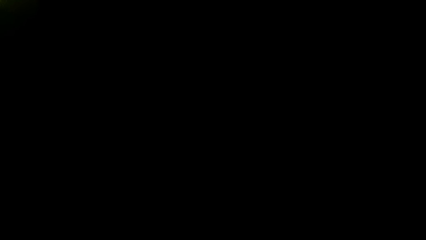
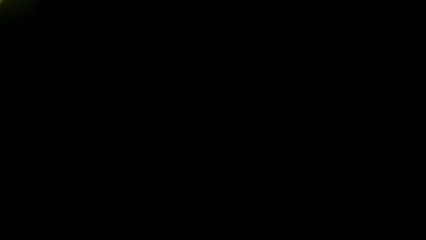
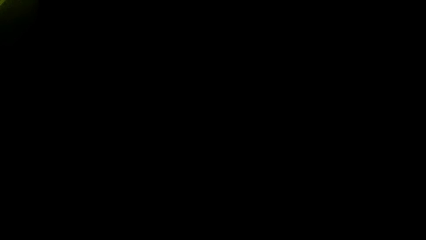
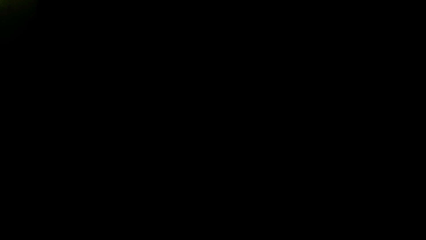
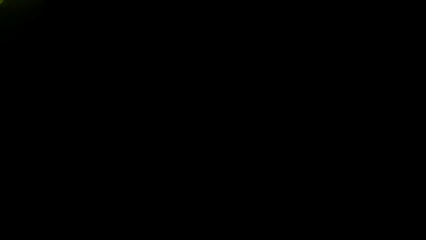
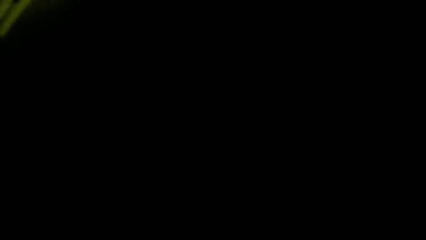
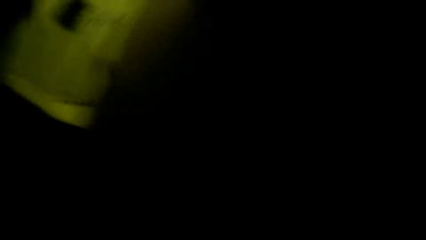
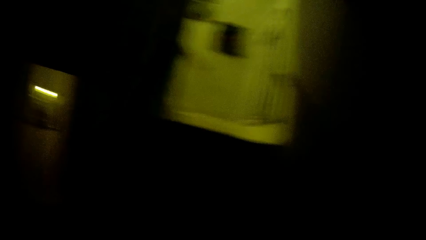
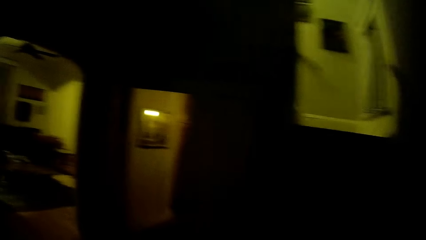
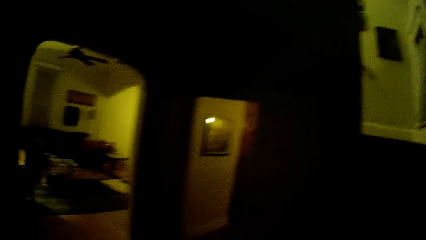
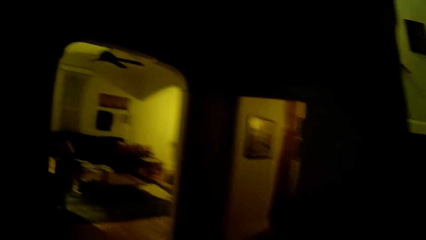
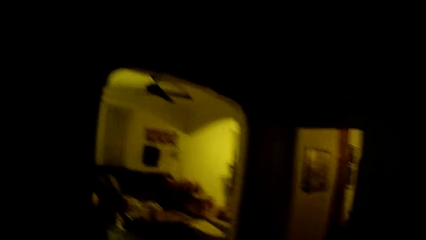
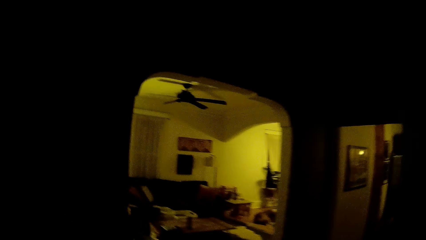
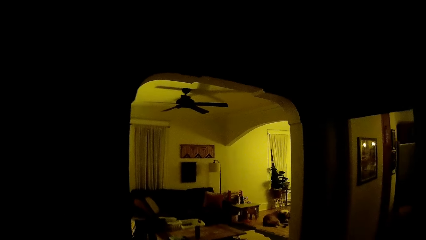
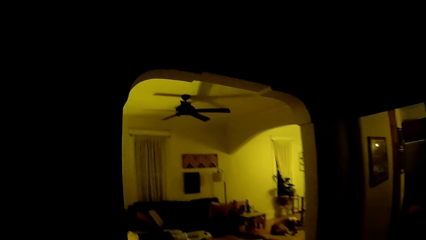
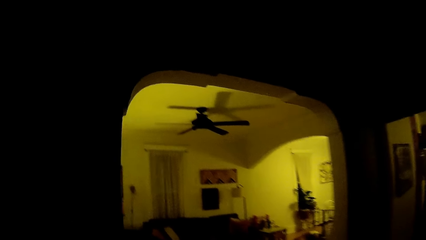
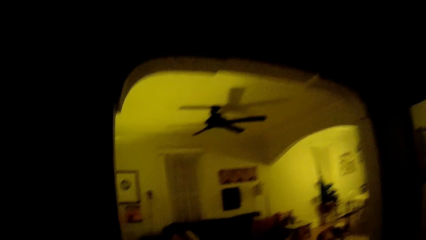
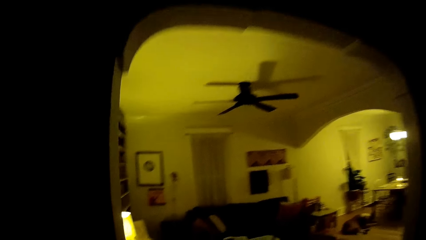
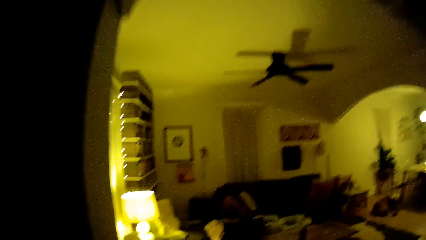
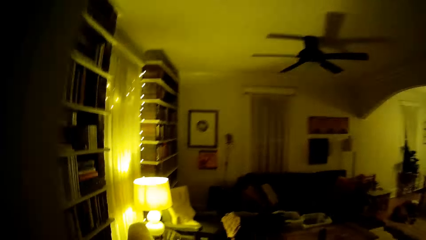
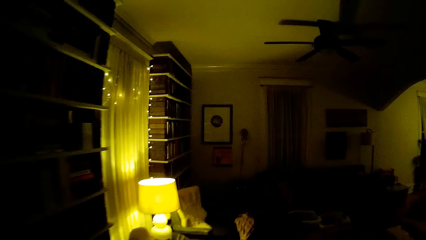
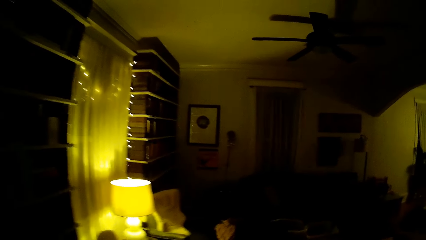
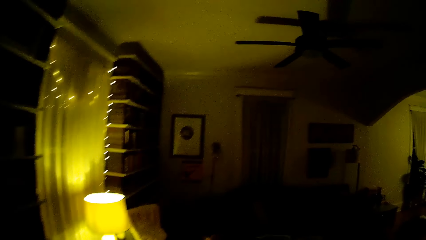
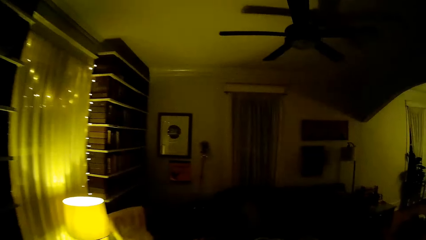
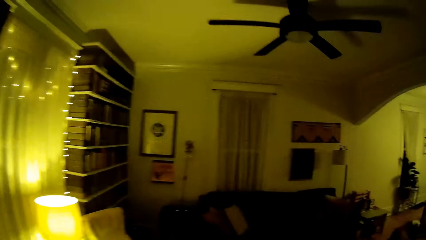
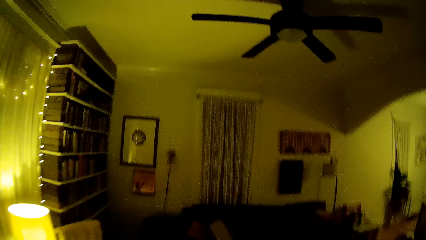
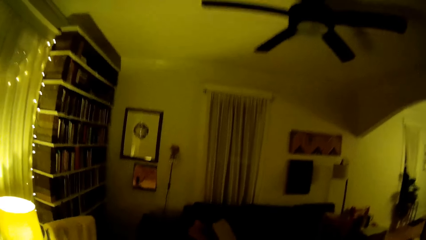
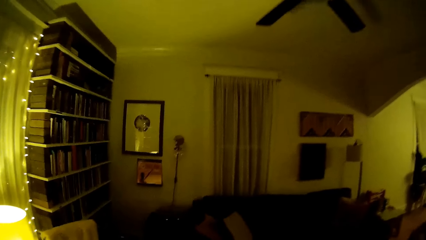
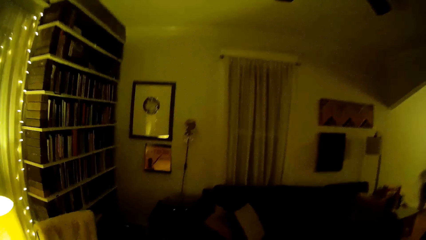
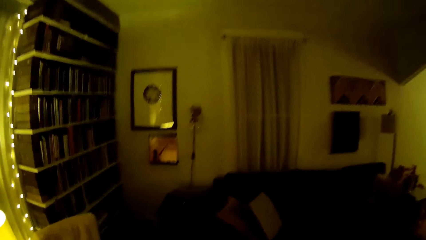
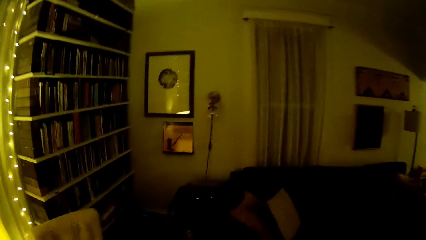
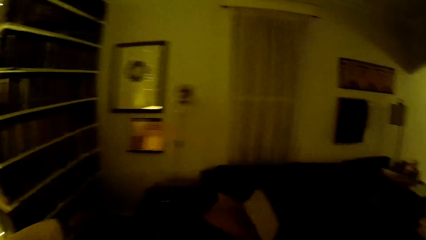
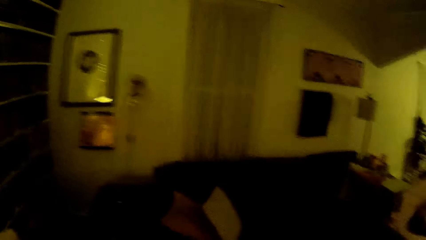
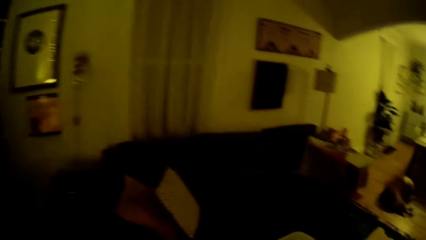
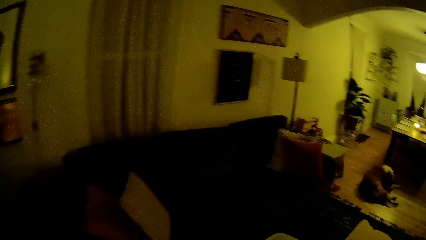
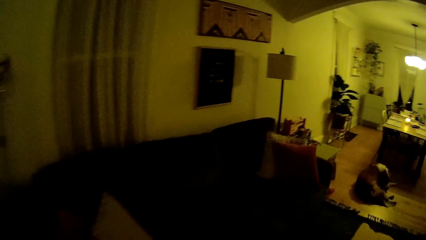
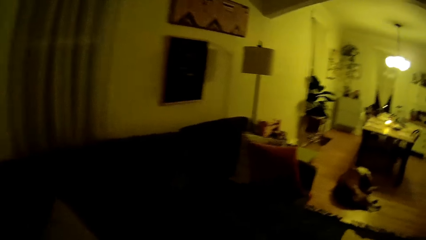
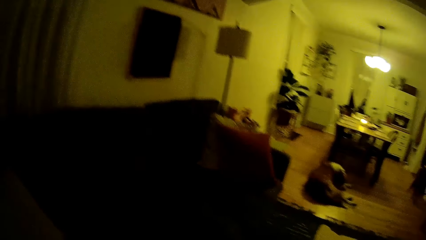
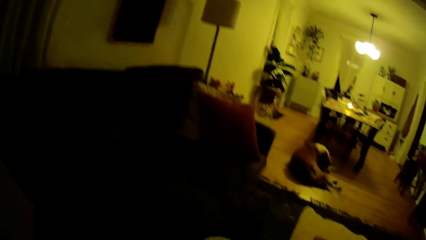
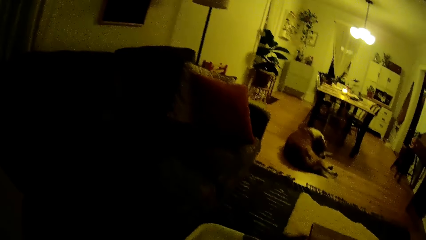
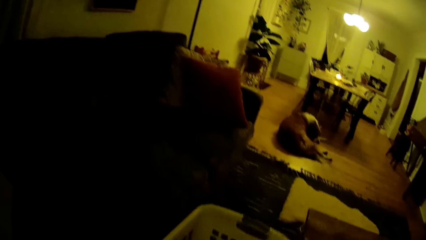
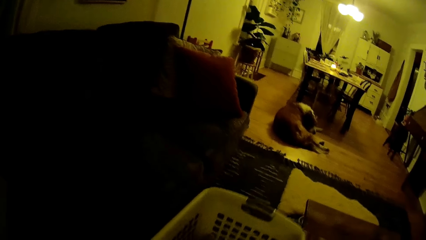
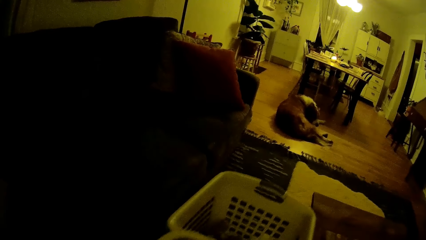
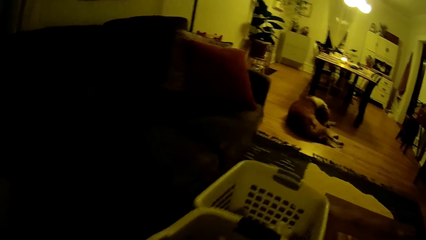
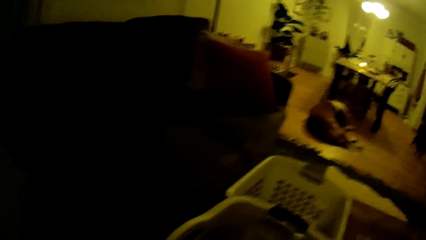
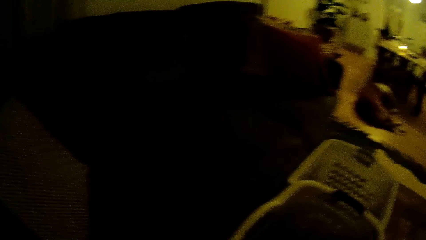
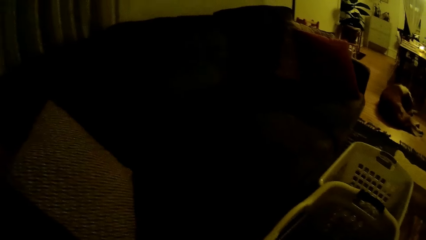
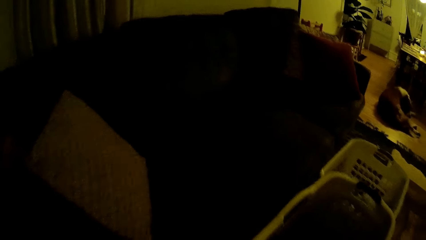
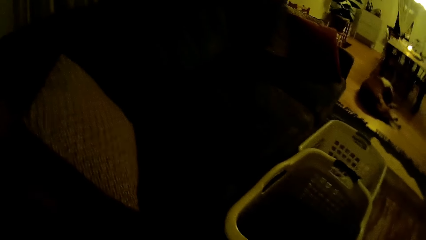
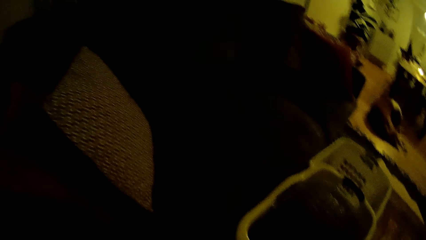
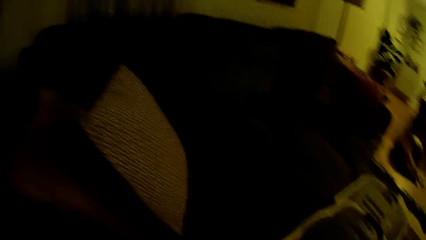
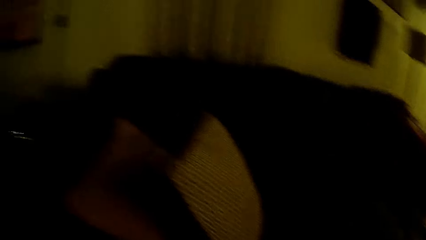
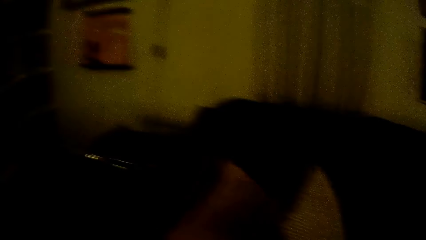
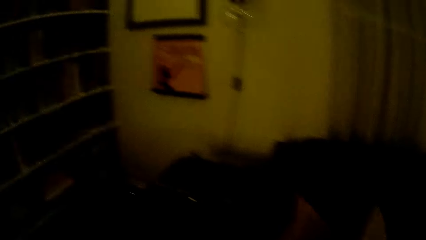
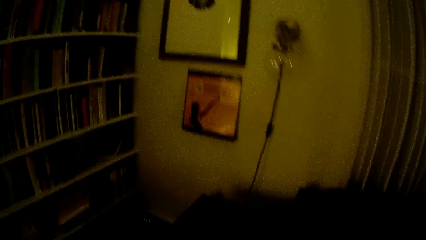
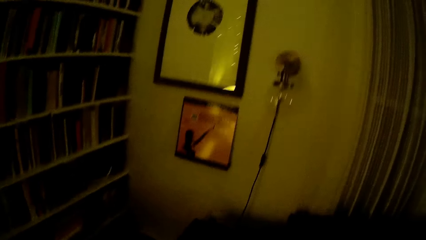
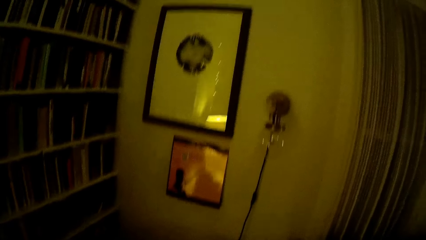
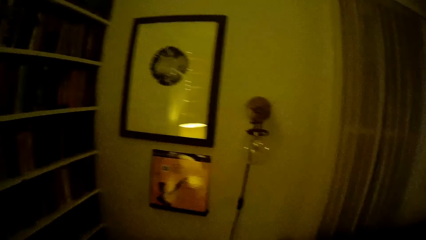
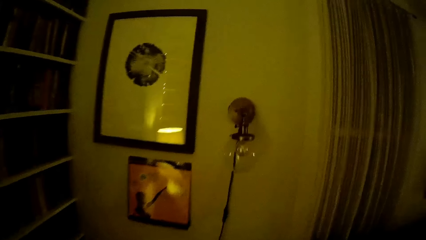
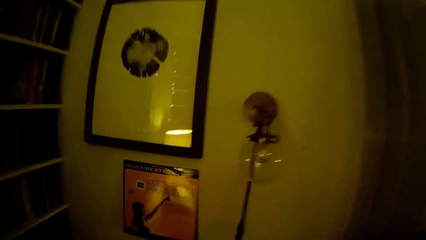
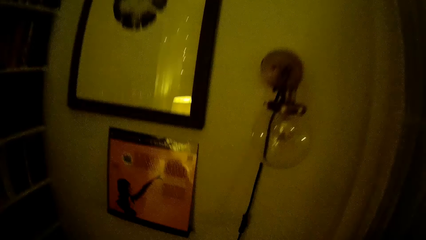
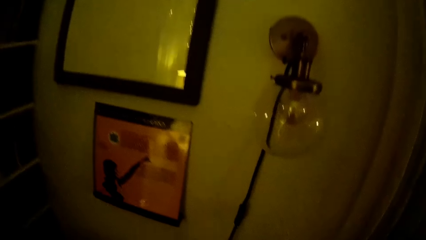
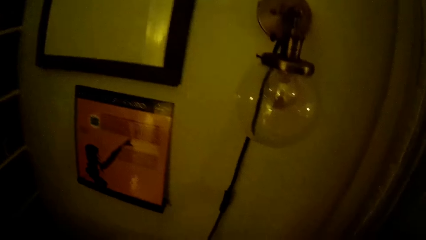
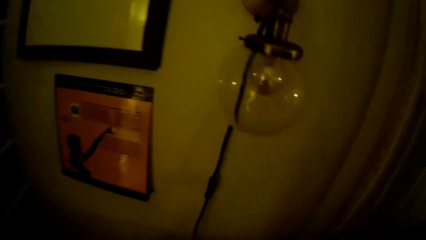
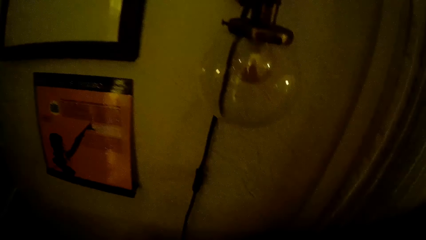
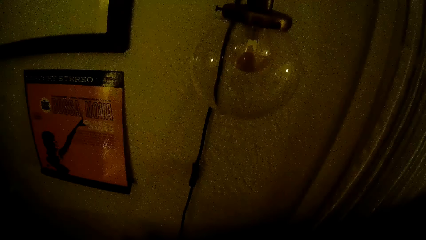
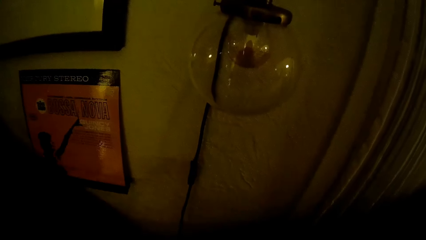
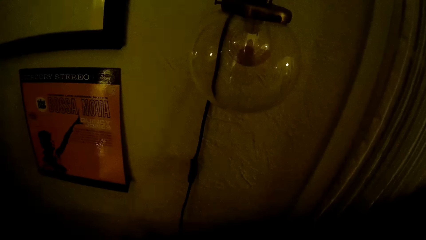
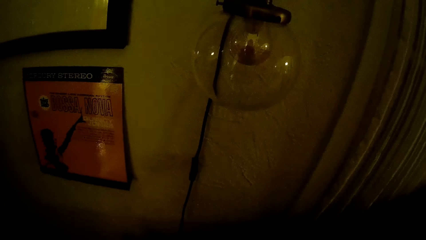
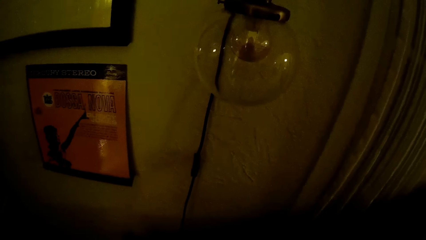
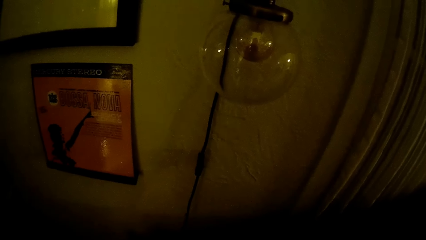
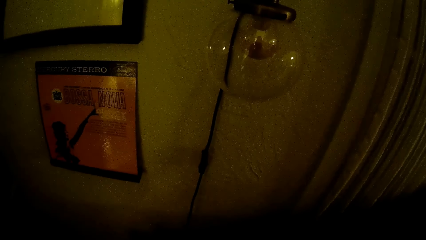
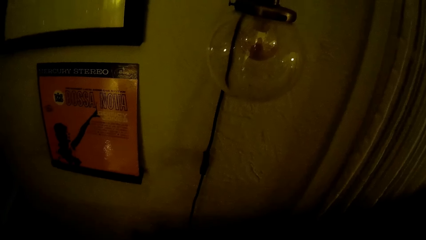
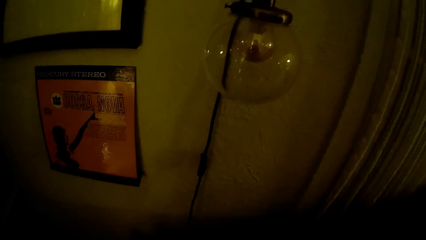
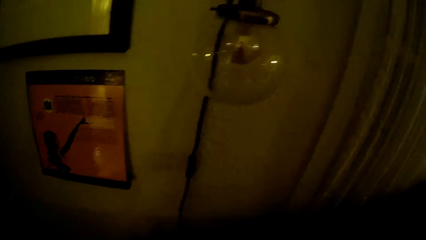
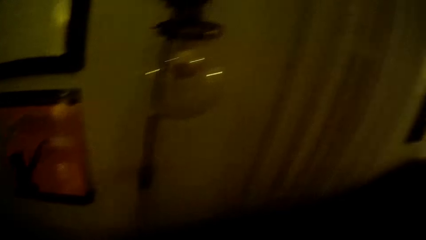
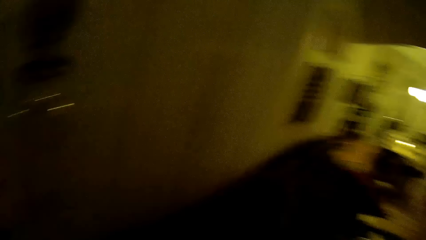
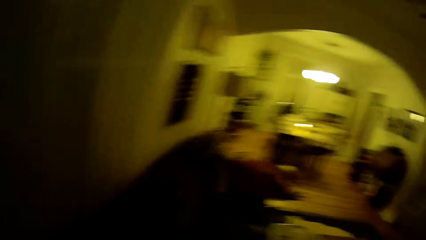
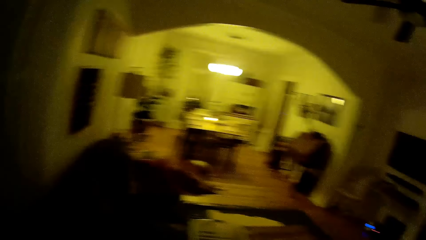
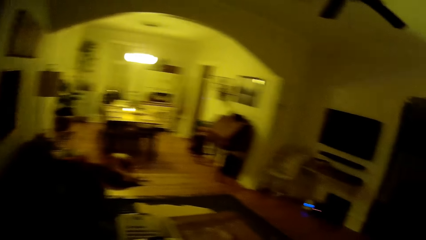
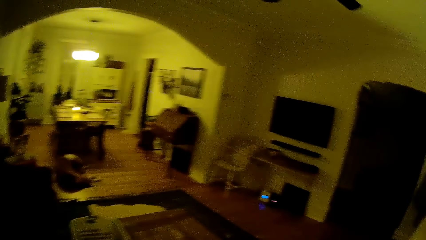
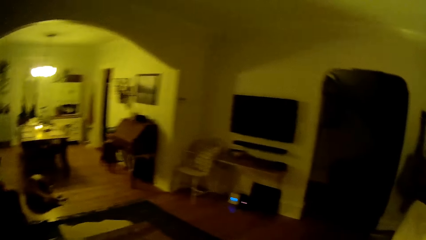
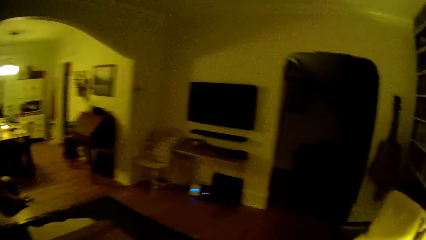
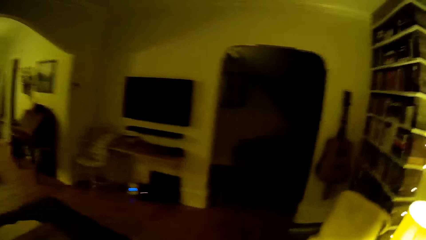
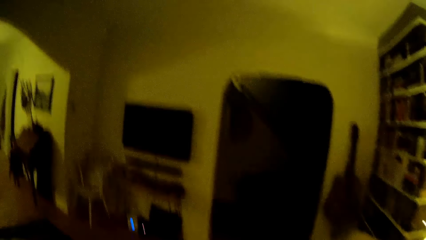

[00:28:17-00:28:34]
The camera wearer walks into the sitting room. They move two baskets on the floor. They walk to a wall.
